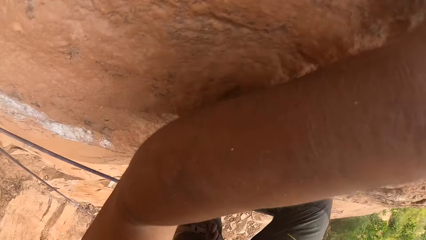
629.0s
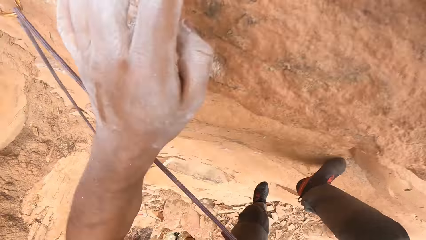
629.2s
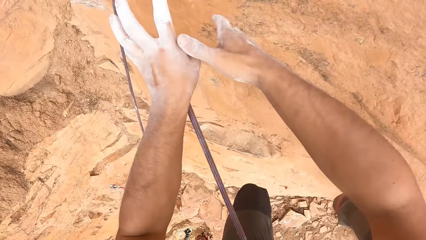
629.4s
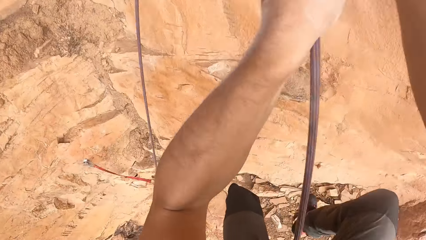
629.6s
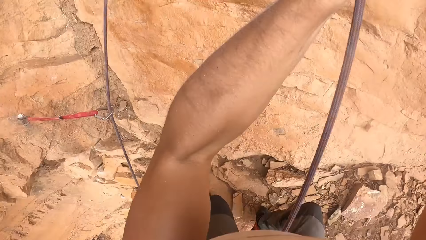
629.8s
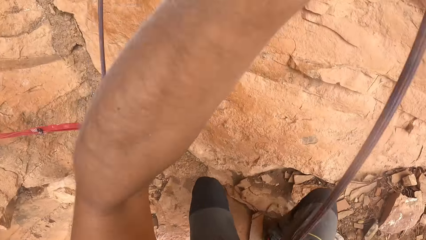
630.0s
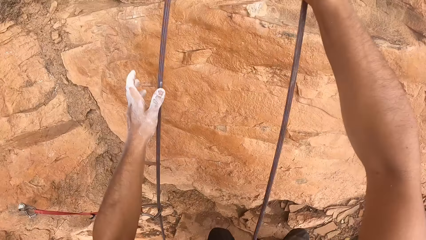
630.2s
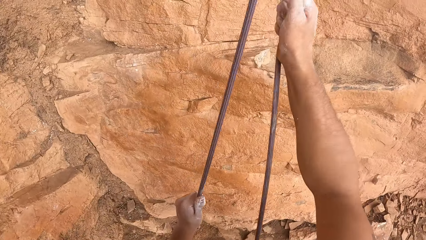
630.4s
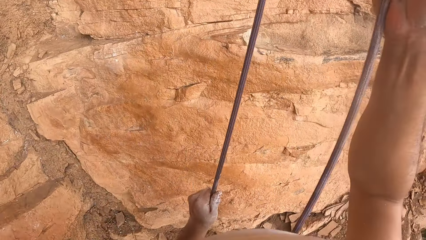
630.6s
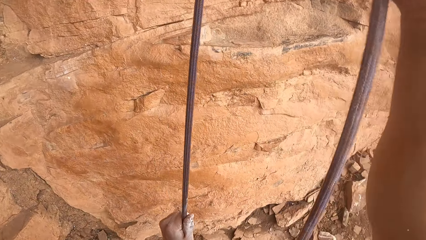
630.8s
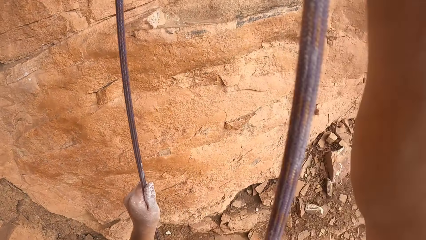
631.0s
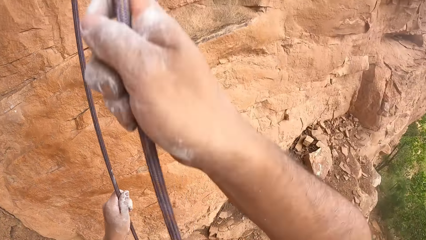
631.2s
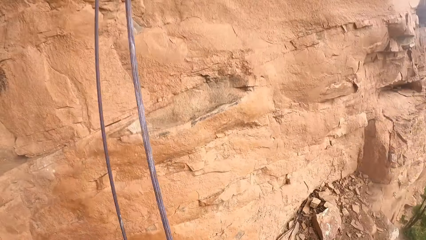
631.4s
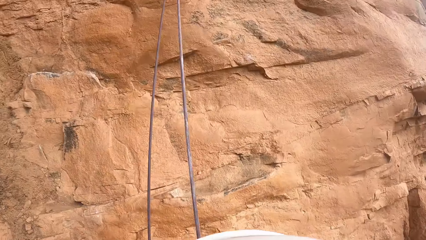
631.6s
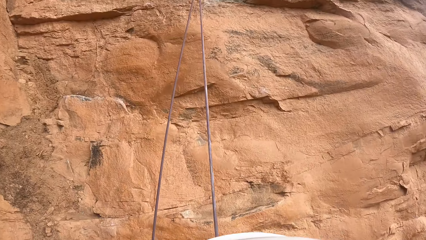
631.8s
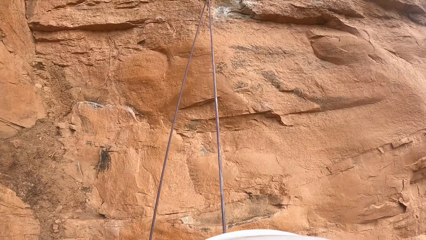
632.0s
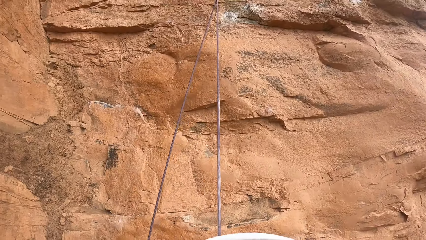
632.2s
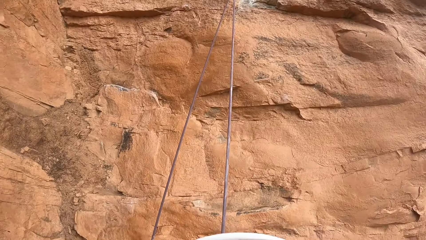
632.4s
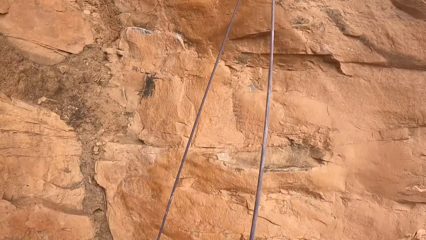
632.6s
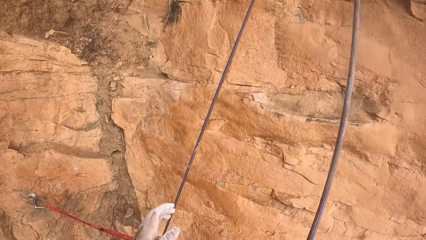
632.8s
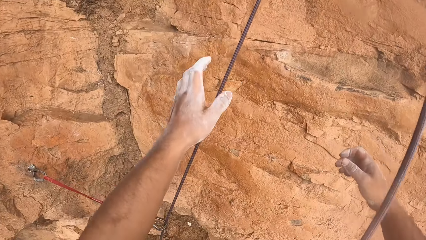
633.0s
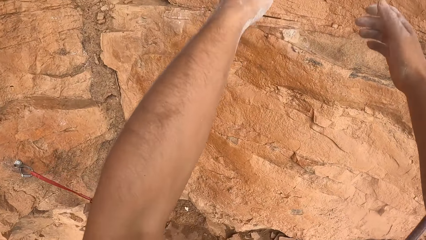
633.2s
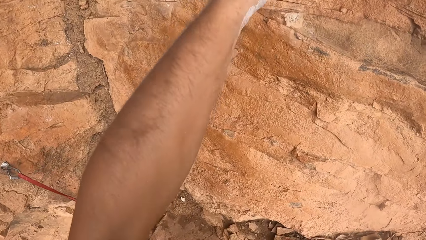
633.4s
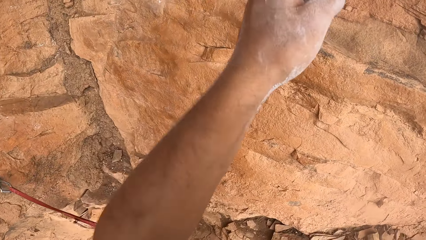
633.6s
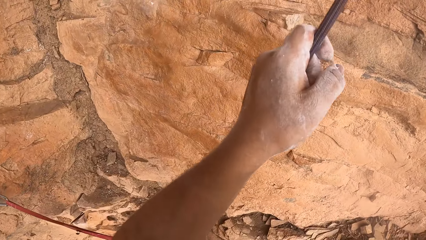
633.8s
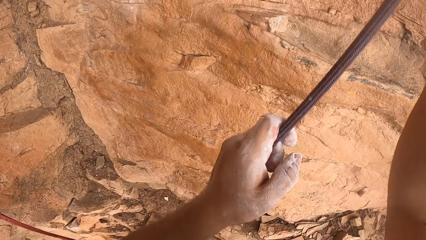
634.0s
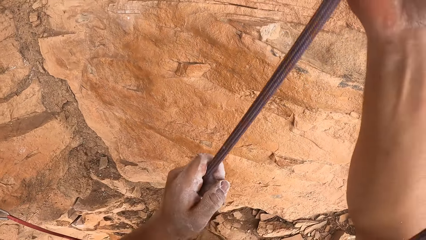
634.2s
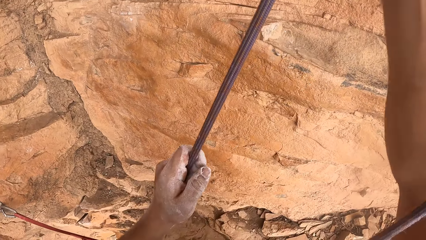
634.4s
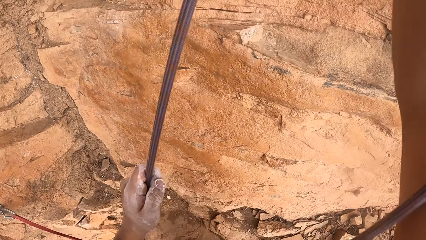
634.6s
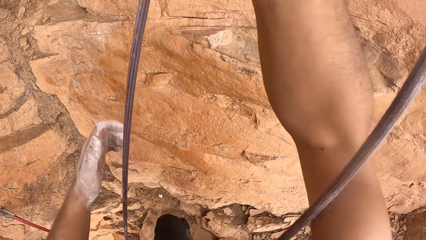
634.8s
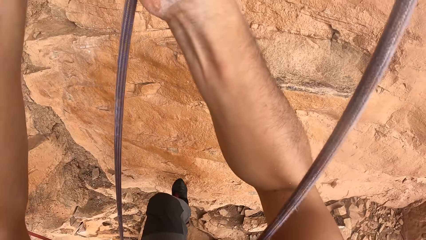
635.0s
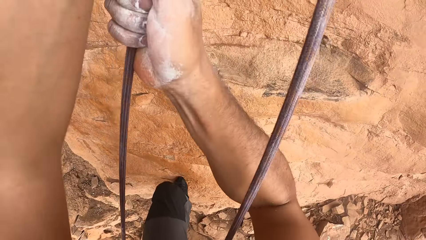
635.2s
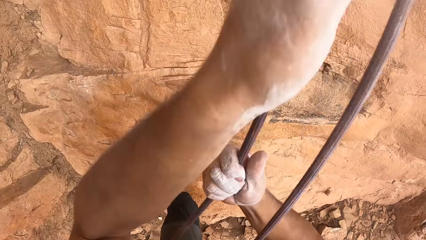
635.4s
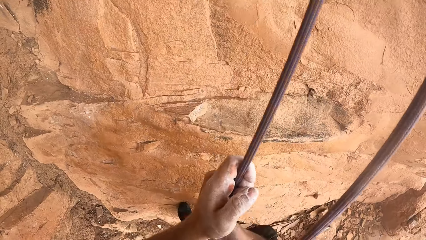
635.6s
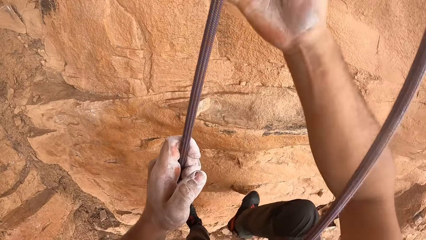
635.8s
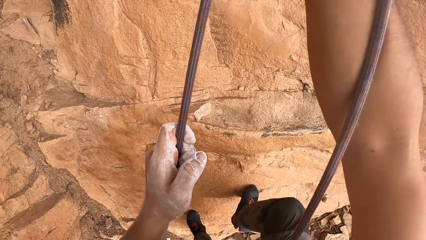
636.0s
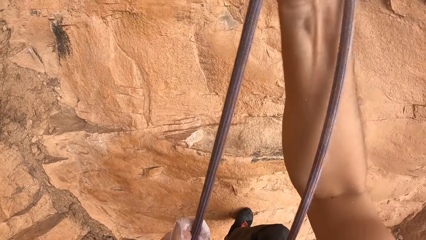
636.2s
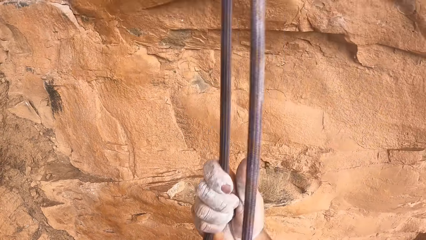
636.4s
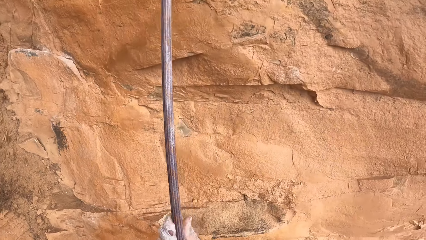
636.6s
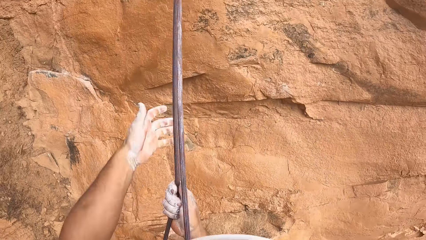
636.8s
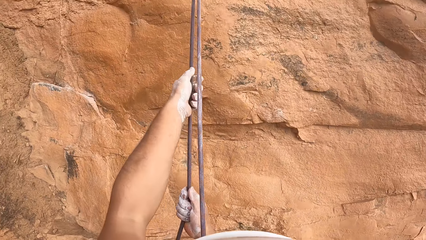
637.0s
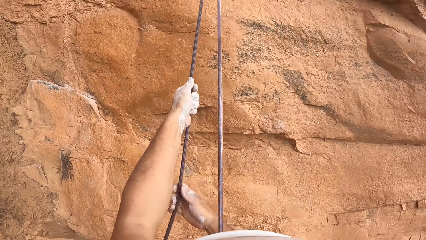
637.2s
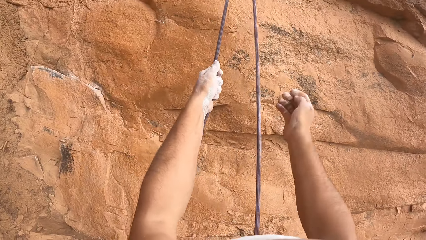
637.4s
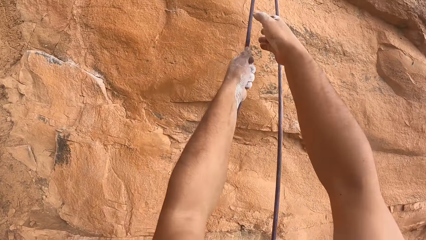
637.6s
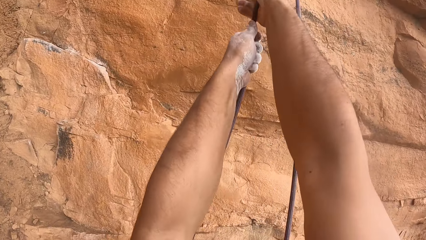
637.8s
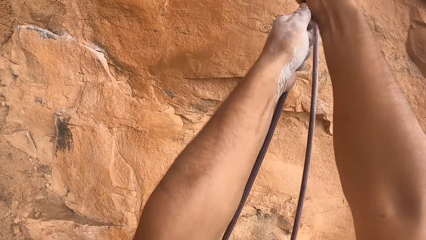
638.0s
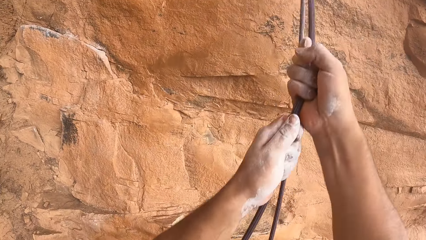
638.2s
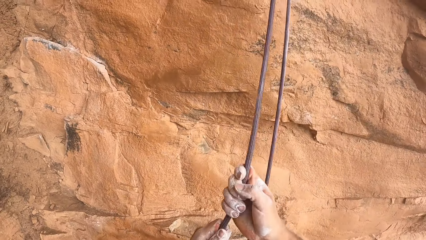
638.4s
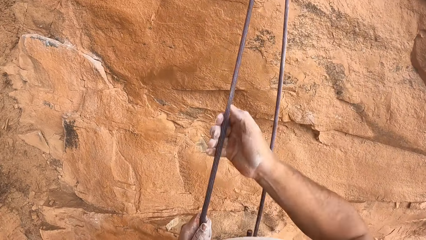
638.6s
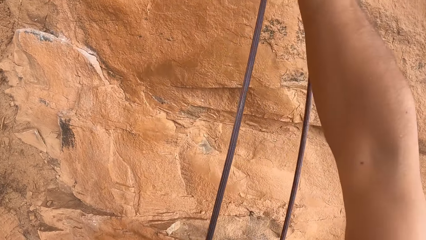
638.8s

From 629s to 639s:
The camera wearer looks down. They jump on the rope. They jump down. They hold the rope with both hands. They look up. They hold the rope with both hands. They pull the rope with both hands. They climb up the rope.

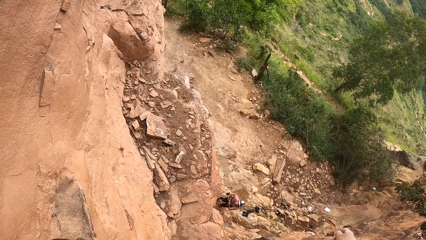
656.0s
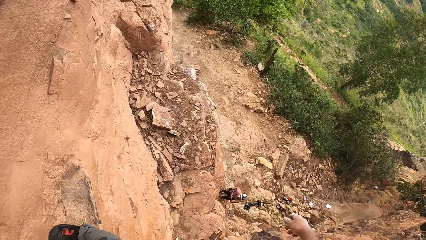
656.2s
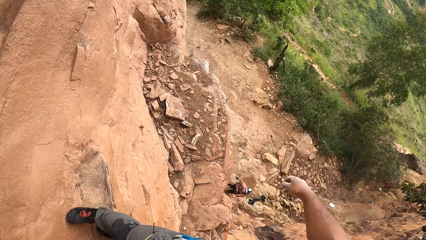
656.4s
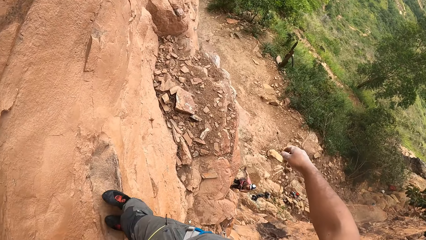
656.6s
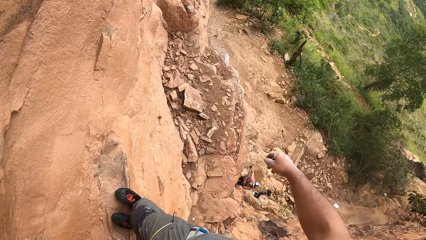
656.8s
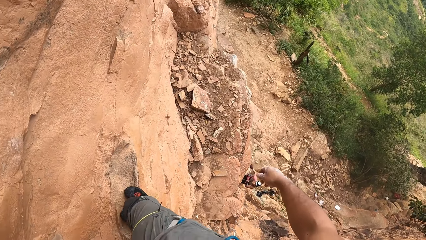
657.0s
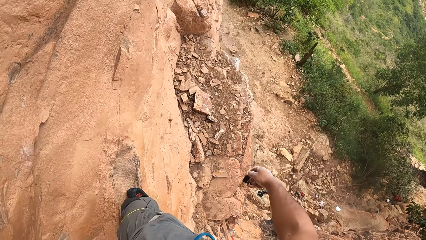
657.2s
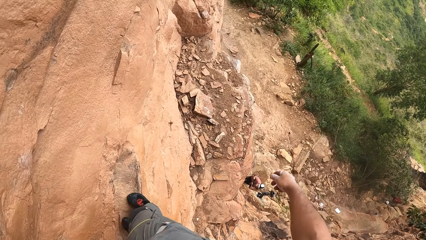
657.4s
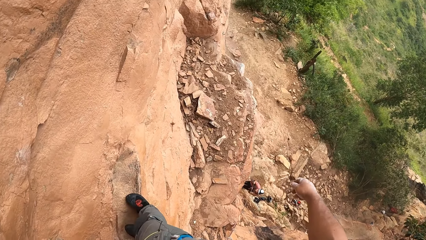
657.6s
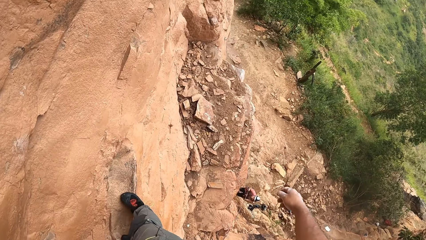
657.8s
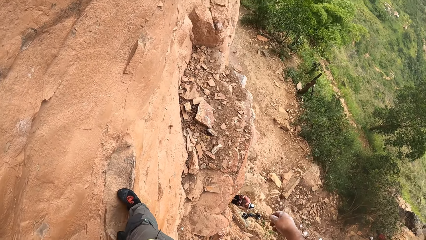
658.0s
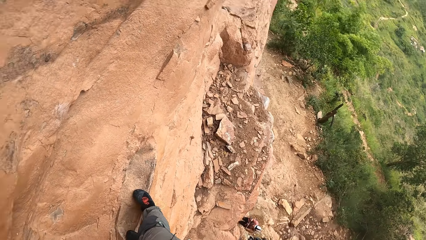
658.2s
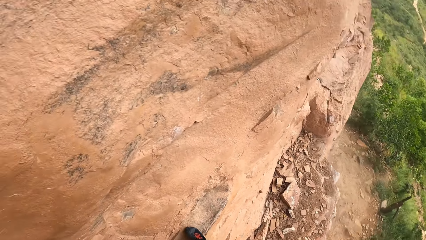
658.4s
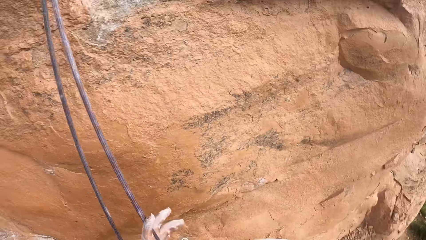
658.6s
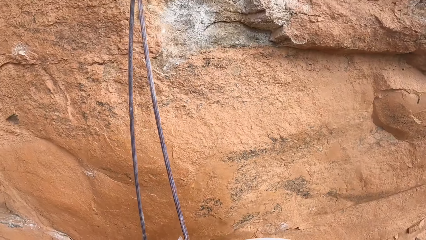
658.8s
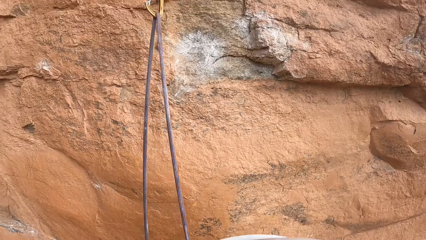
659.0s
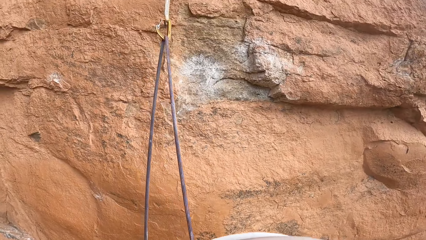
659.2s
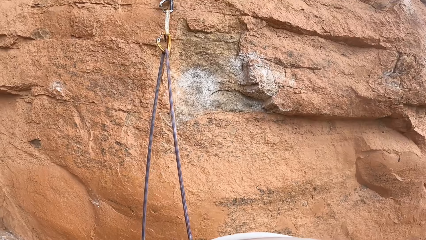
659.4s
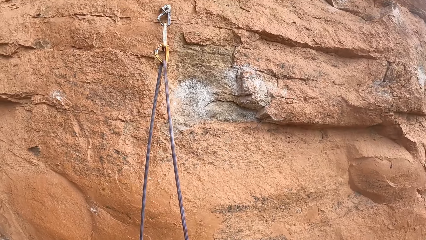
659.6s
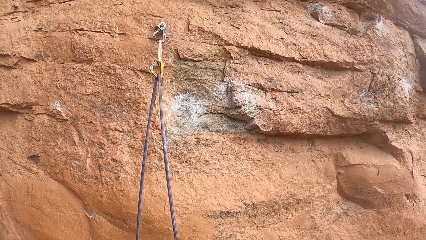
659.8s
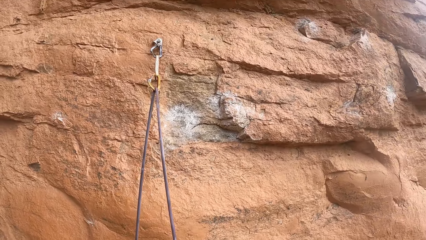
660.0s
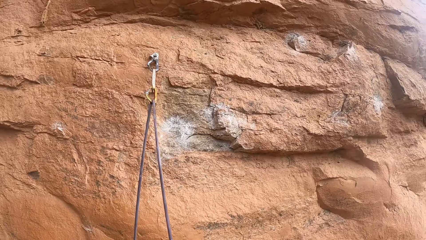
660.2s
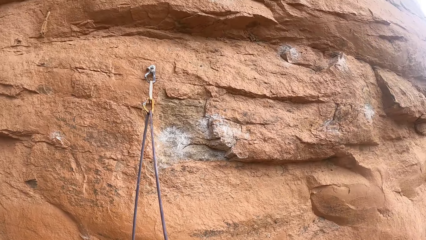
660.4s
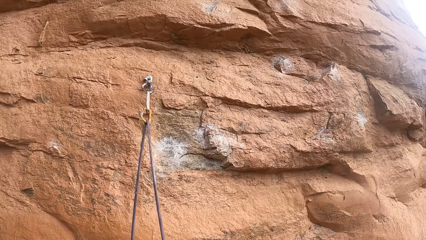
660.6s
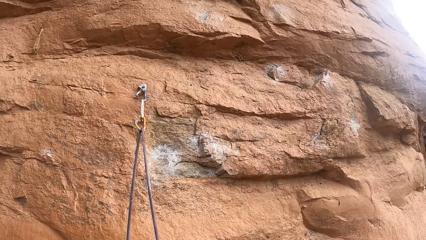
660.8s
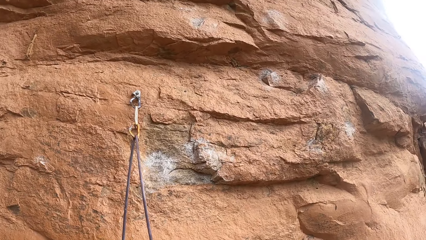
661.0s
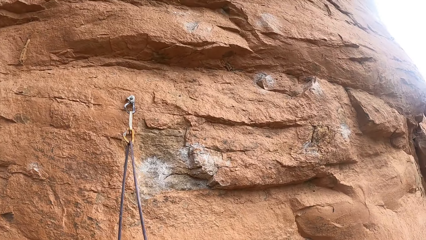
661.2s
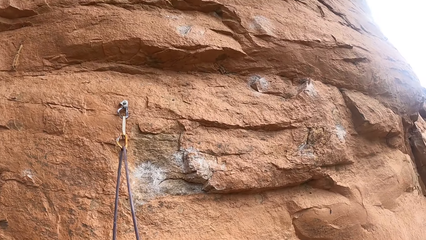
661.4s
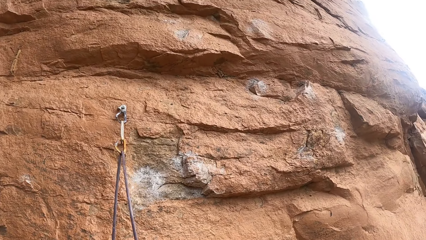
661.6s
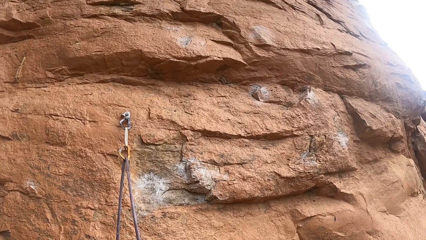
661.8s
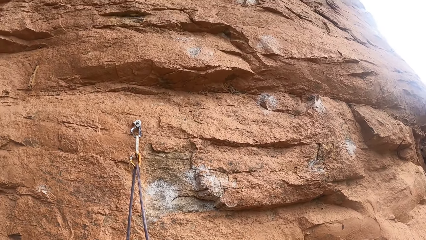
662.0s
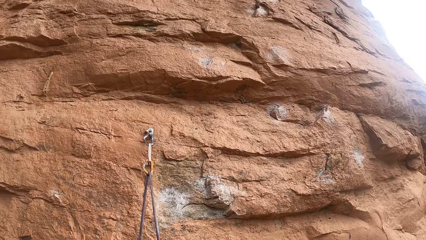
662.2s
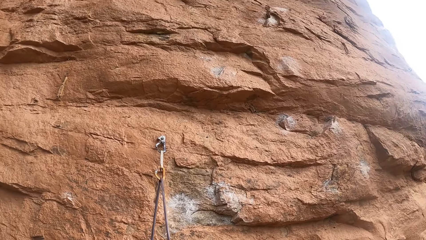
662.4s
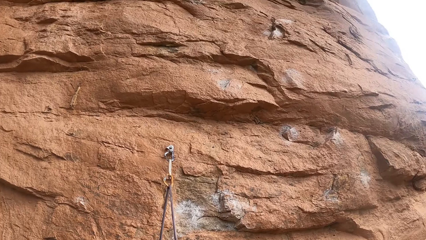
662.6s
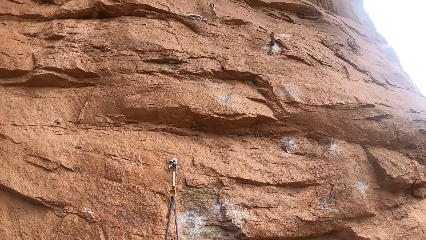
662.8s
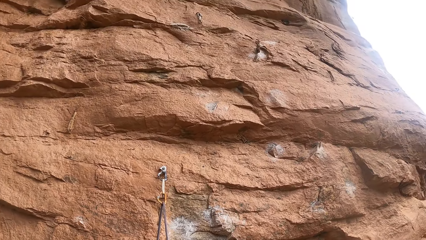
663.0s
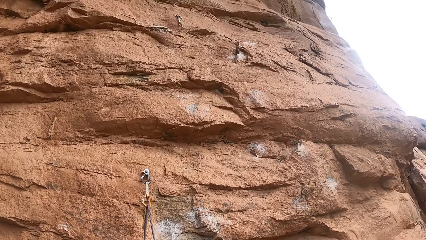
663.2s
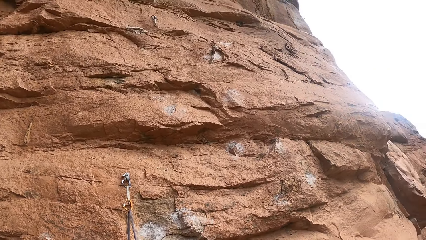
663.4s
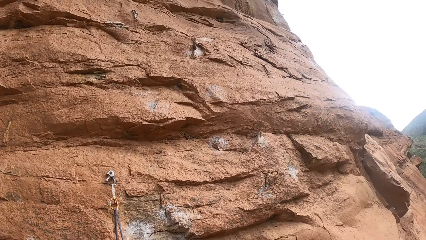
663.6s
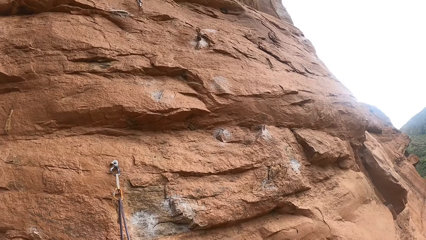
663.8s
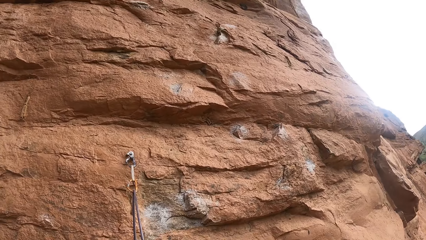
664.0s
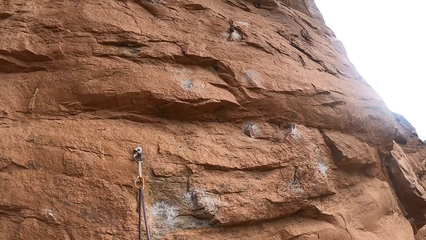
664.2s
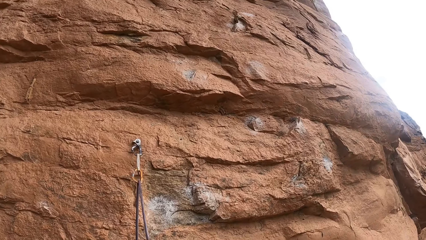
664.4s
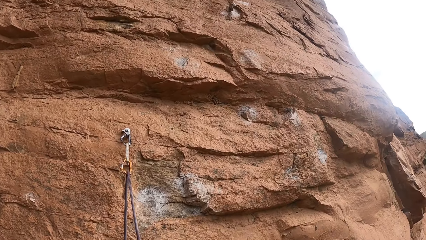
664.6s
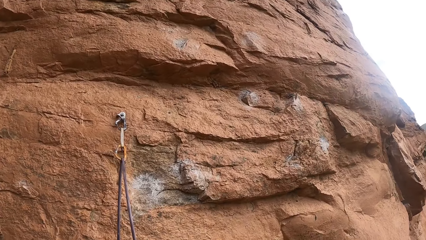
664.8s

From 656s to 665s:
The camera wearer looks down on the ground. They move around the right hand. They look at the rock.
